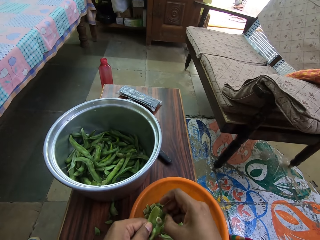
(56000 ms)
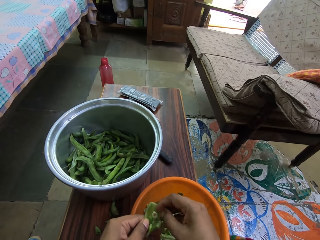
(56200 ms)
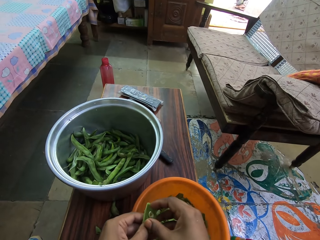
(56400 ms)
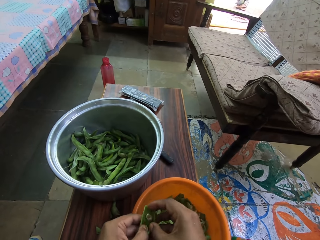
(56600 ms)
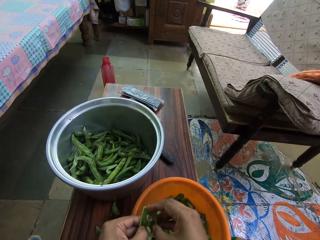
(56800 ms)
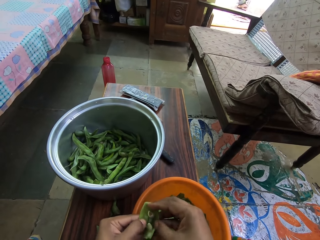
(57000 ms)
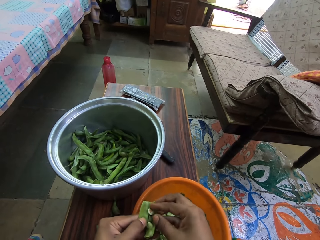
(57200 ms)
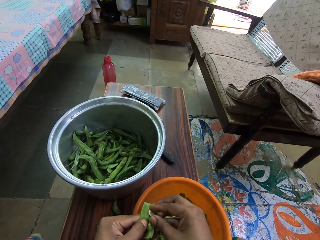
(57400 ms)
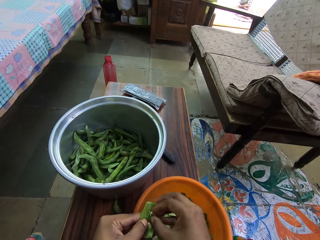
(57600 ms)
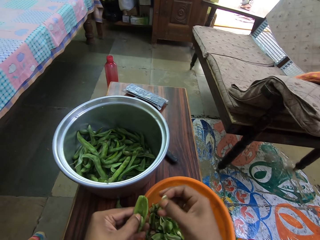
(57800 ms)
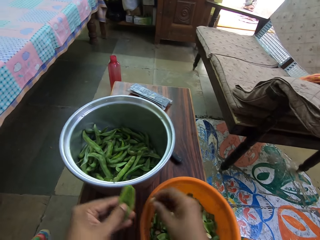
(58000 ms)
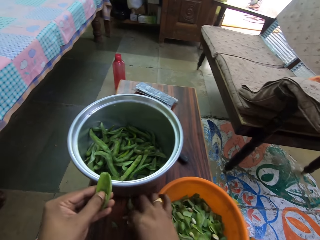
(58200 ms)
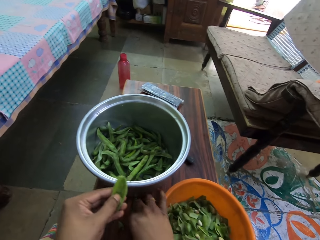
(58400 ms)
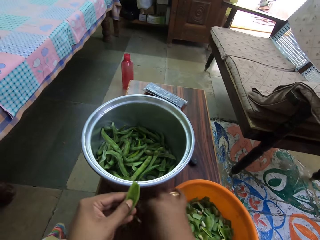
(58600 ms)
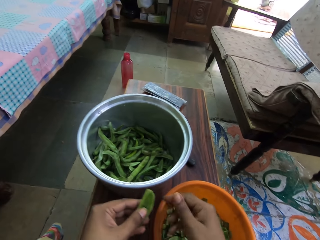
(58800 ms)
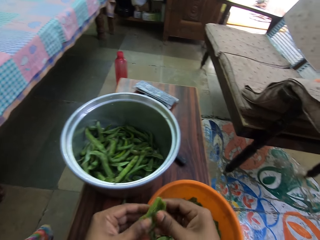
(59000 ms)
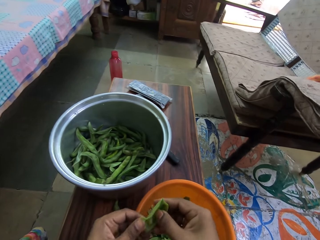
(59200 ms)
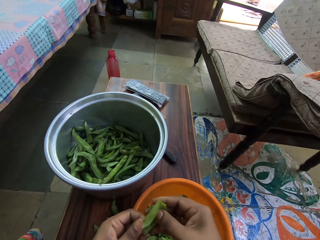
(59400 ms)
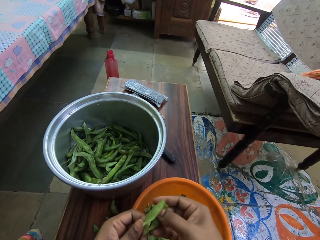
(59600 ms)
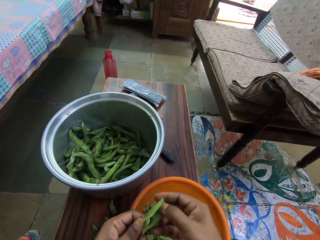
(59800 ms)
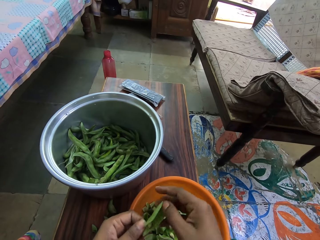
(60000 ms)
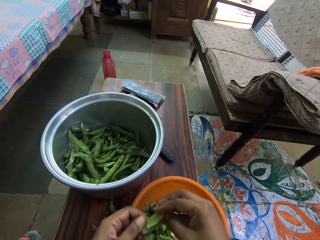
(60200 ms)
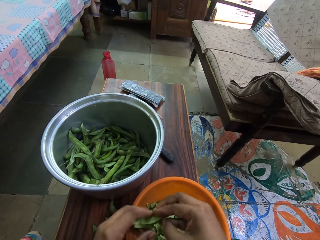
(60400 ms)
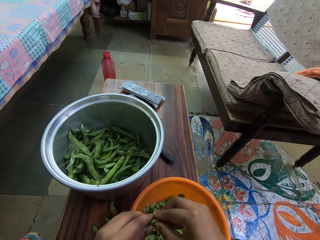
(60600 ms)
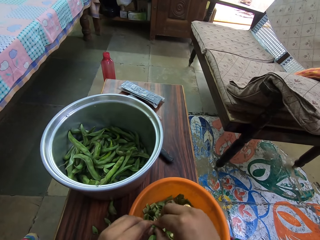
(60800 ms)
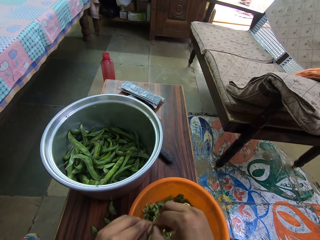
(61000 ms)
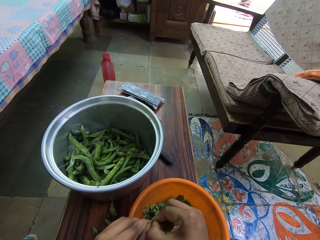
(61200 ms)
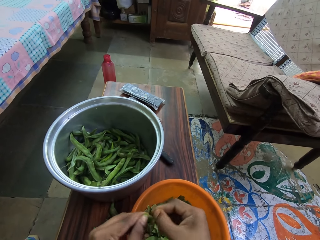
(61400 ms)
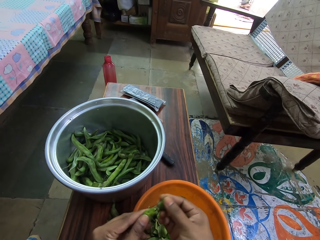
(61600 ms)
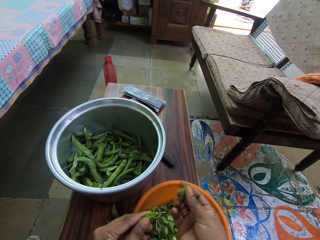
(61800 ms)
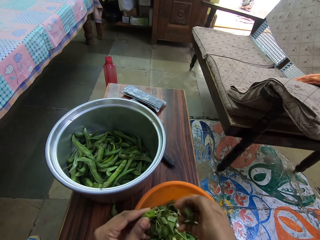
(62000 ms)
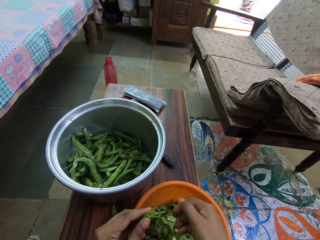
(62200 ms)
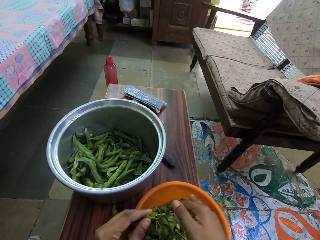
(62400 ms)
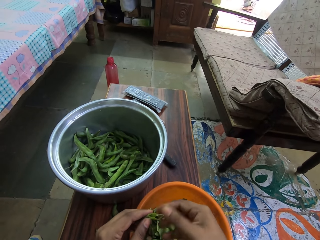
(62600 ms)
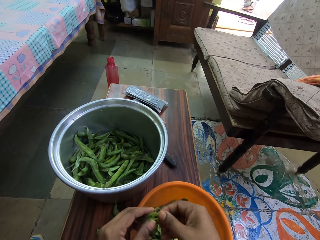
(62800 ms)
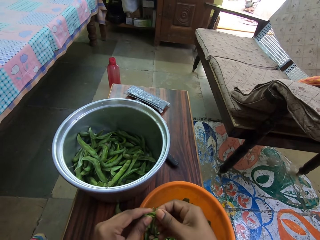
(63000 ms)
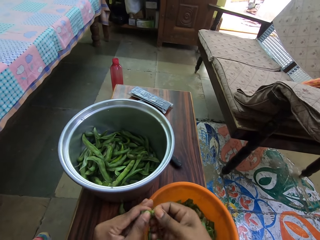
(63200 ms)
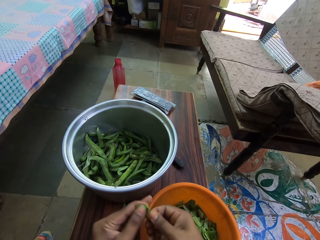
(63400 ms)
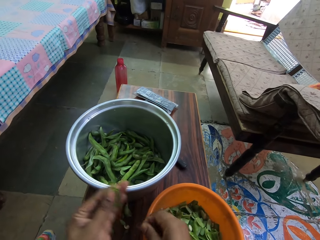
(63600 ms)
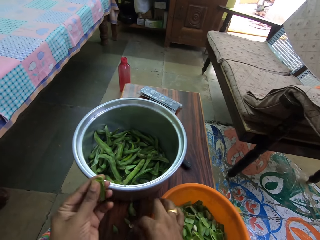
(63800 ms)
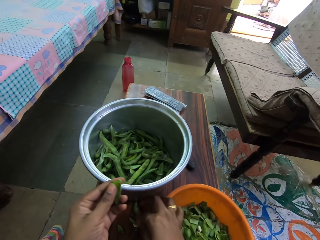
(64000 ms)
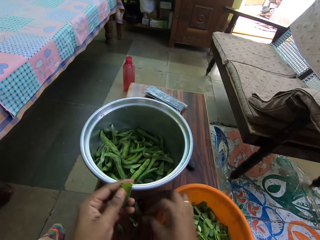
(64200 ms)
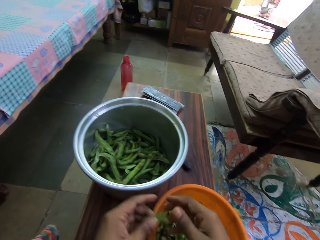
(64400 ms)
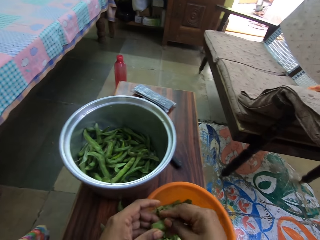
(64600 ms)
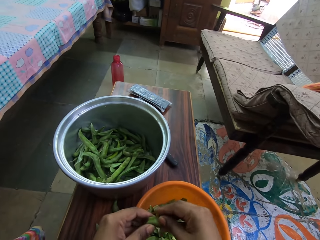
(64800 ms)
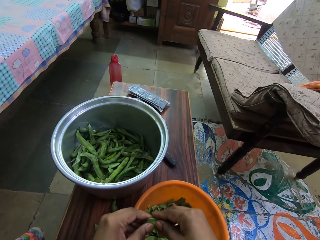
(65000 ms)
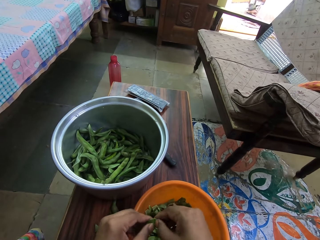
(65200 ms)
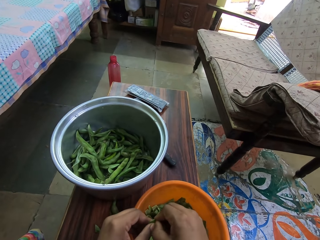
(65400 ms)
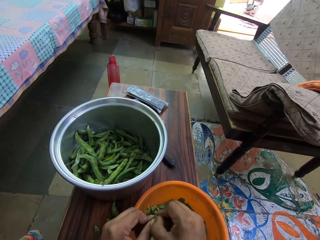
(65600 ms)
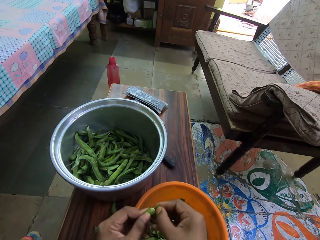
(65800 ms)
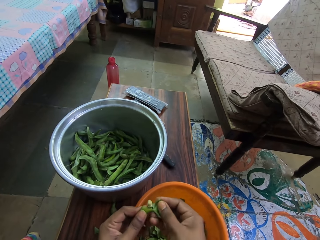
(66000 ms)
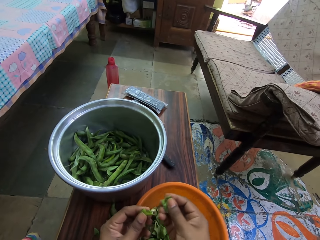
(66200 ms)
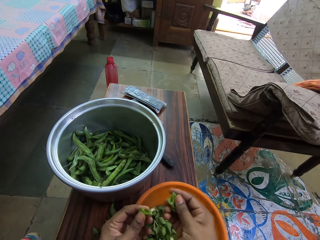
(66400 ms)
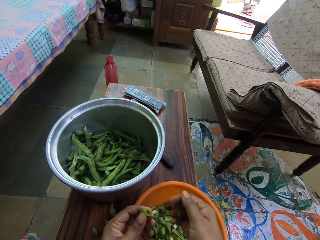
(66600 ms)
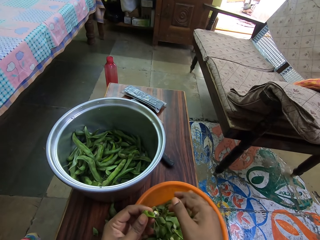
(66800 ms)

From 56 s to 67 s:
The camera wearer takes the green peas. They remove the seed from the peas plant. They put down the green peas. They peel the green peas pod. They cut the peas plant into two pieces. They drop the peas plant pieces in the basin. They peel the green peas pod. They put down the green peas pod. They cut the green peas pod.

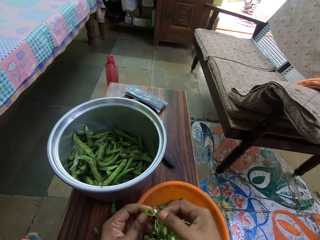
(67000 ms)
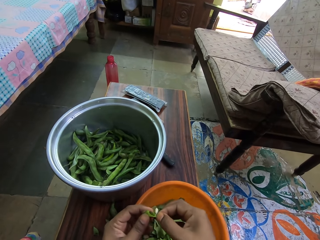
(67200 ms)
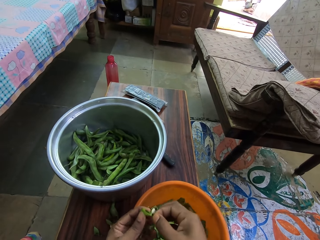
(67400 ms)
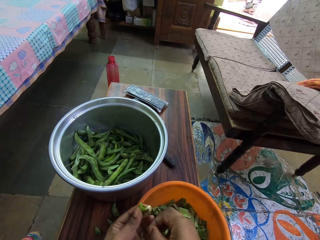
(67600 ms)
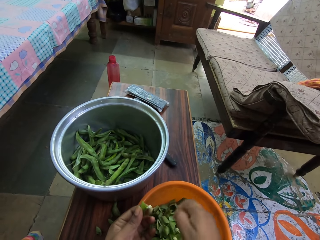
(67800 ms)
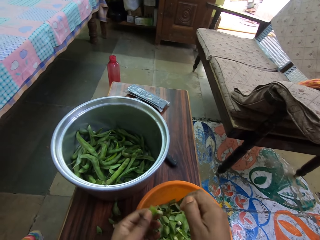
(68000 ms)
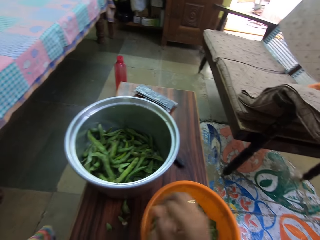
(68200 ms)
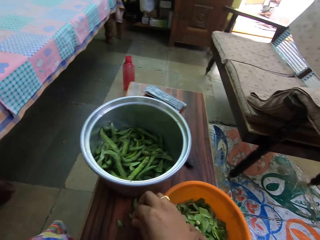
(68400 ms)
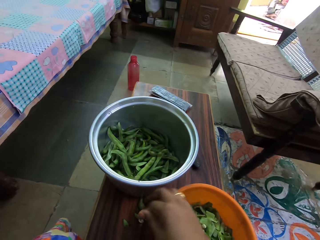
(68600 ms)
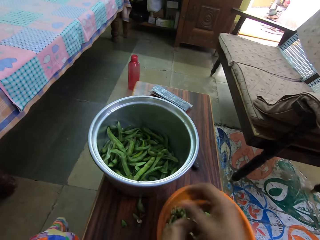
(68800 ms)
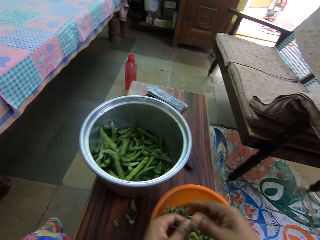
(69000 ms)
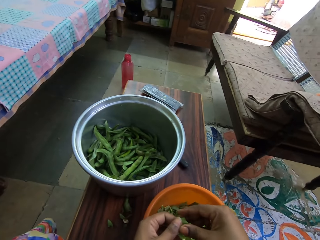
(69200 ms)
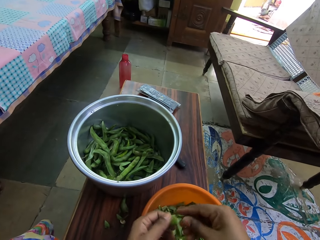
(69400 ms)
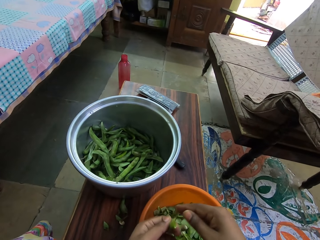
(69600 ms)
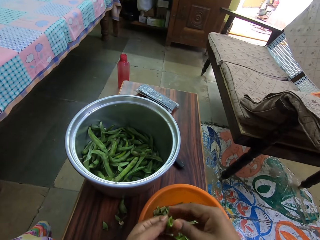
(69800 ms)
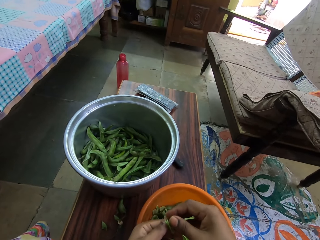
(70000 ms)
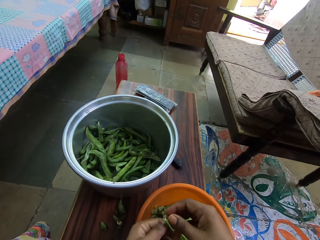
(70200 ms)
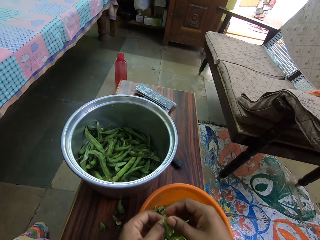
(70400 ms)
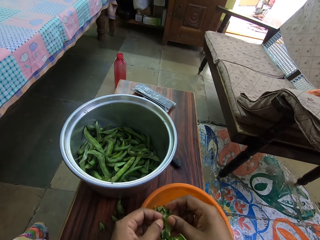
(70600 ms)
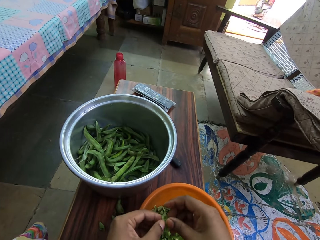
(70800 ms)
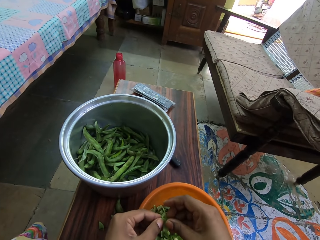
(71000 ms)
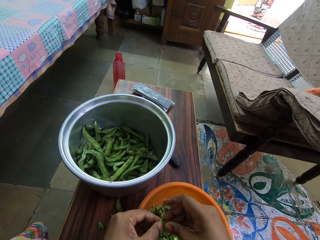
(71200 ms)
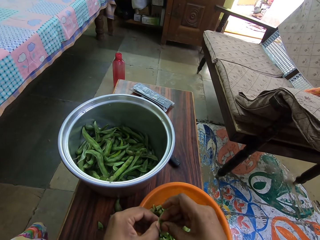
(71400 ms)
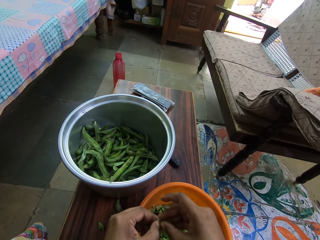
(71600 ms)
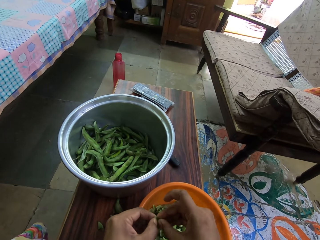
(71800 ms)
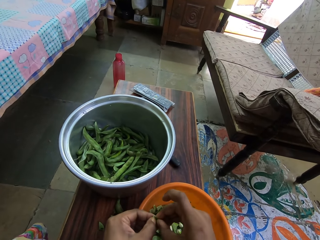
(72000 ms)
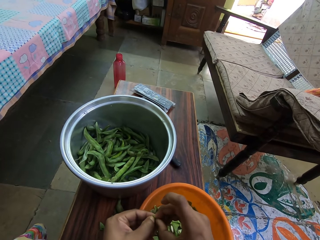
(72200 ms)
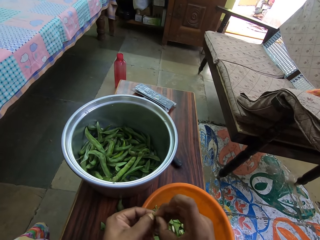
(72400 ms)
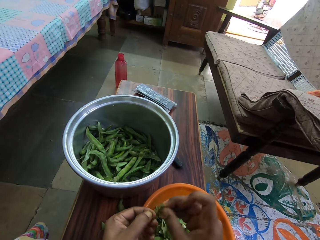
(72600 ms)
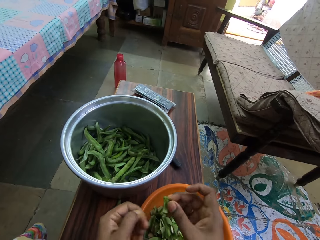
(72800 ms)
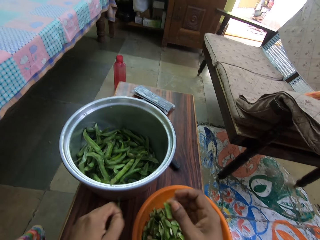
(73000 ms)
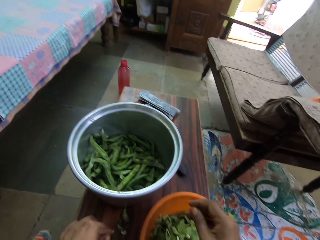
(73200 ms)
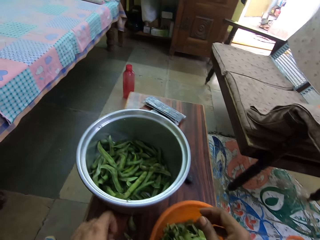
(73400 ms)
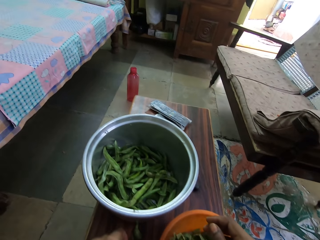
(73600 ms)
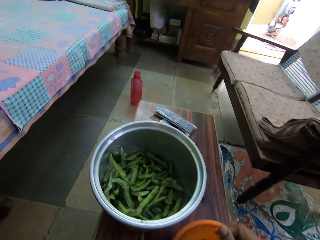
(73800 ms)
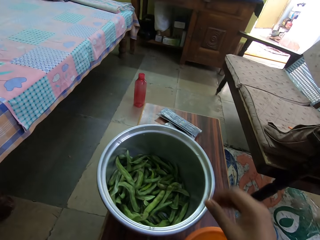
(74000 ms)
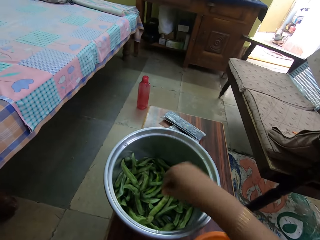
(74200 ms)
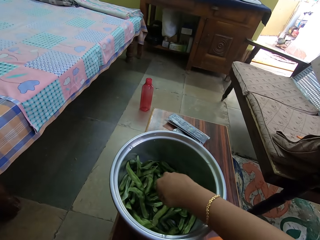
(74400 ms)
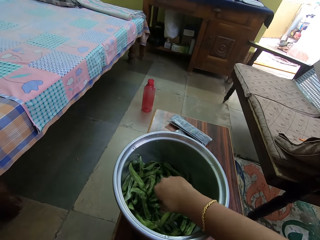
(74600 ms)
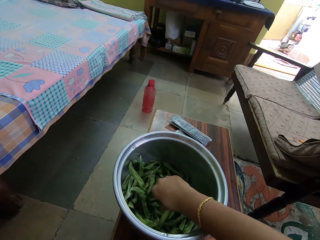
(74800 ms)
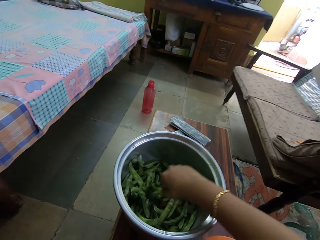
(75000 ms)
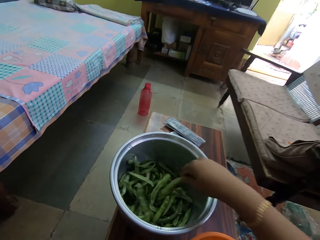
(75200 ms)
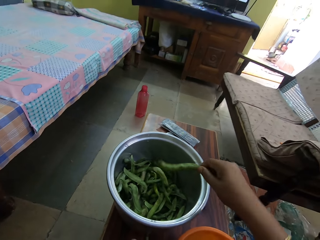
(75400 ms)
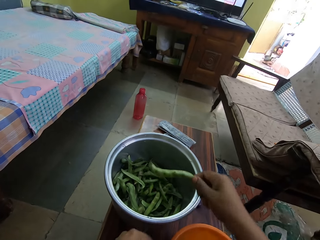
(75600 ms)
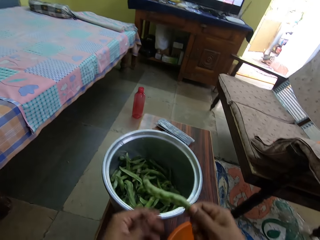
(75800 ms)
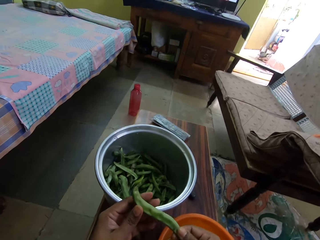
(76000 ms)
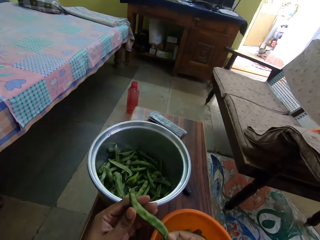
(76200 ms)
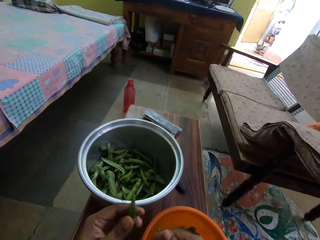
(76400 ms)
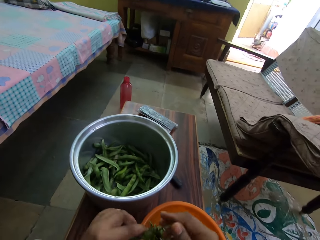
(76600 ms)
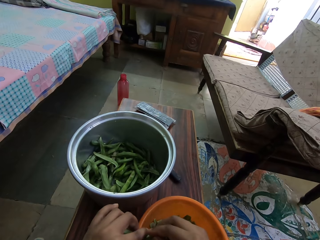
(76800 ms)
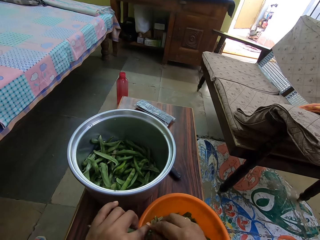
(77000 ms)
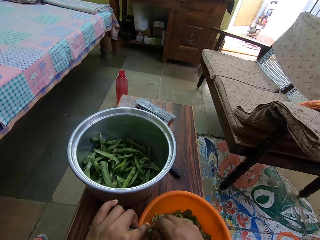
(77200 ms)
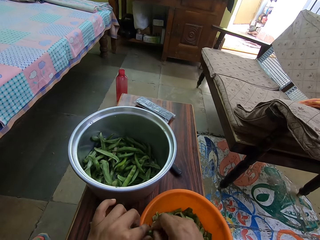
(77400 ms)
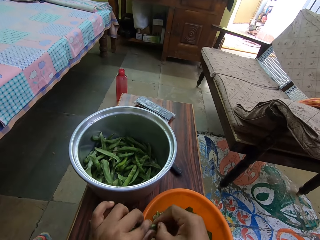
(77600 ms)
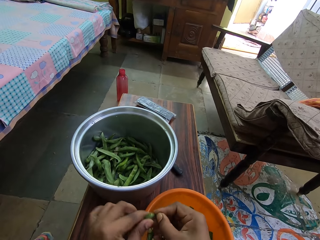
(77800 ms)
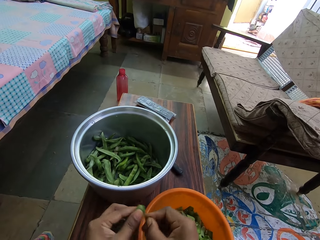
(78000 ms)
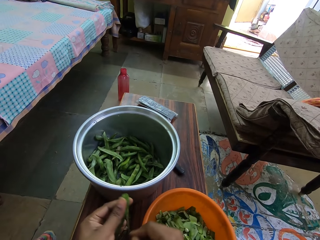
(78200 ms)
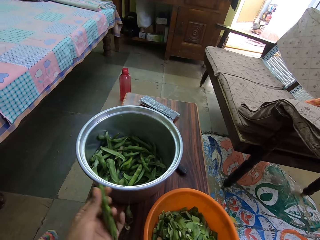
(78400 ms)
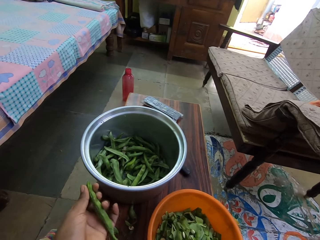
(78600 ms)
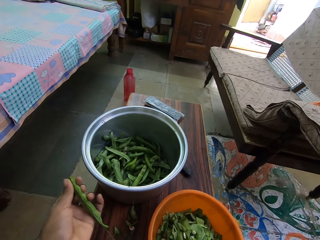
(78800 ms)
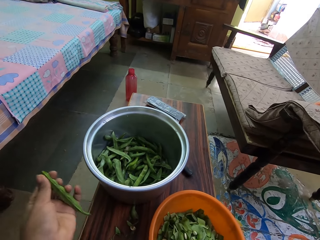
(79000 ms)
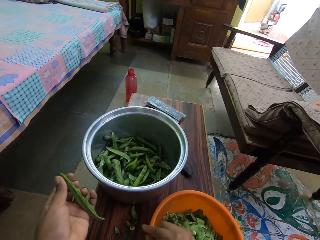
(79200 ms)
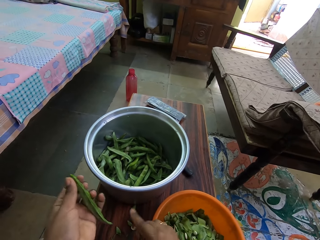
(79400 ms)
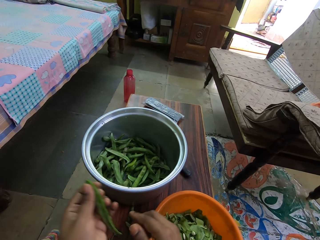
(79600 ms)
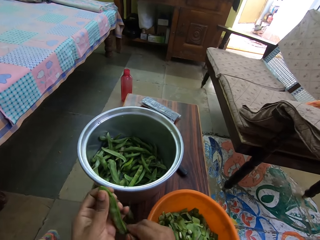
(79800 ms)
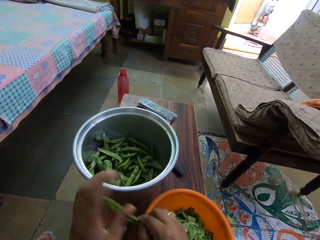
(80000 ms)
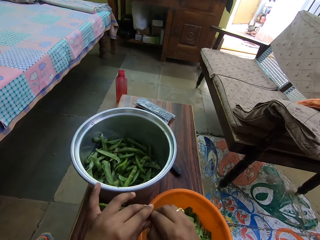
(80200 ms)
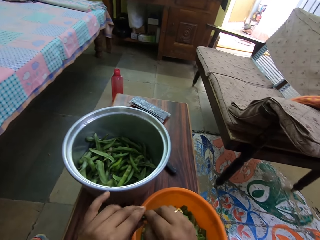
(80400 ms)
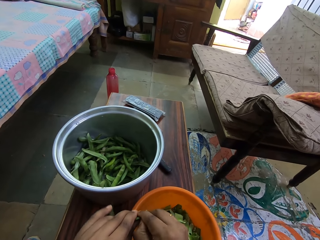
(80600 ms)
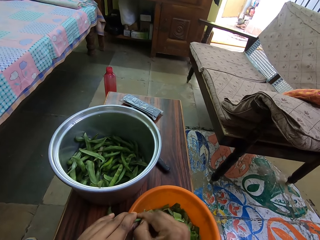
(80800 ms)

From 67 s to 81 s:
The camera wearer puts the green peas pod in a basin. They peel the green peas pod. They put down the green peas pod. They peel the green peas pod. They put down the green peas pod. They put the green peas pod in the basin. They pick the peas plant or green peas in the basin. They shift the green peas to the left hand. They cut the green peas pod. They pull the green peas pod. They put down the green peas pod. They shift the green peas to the right hand.
